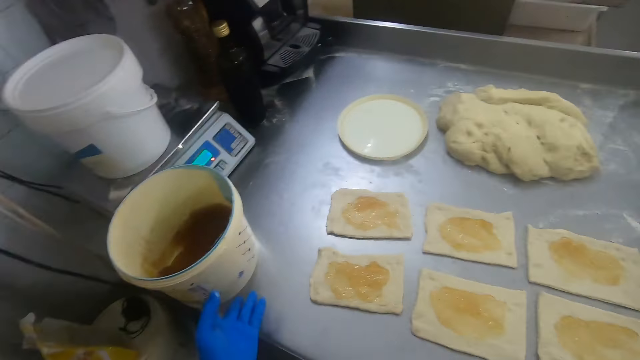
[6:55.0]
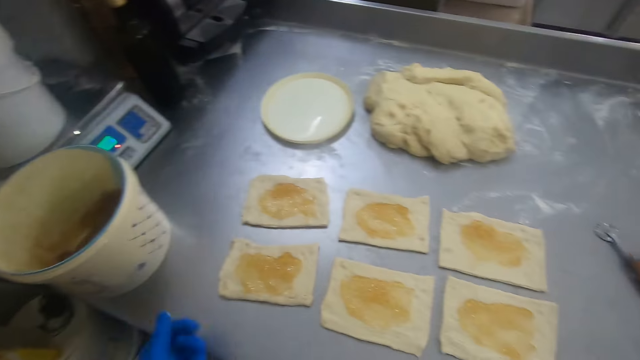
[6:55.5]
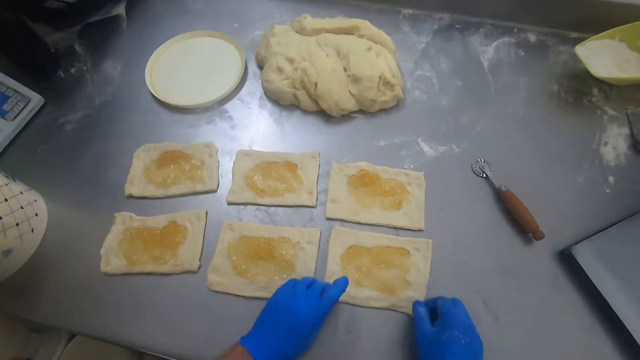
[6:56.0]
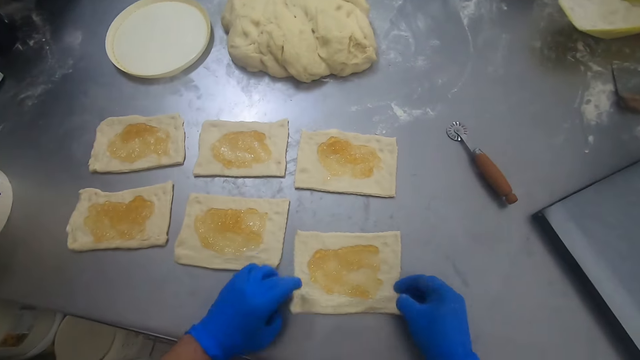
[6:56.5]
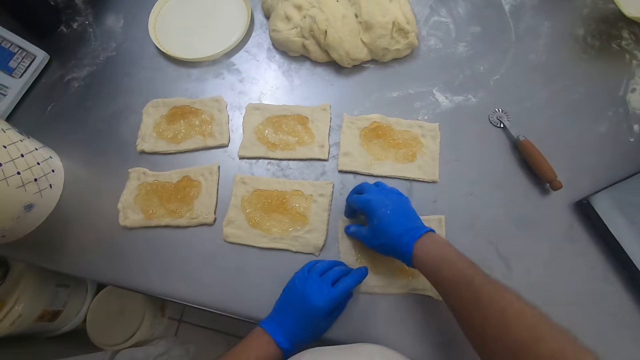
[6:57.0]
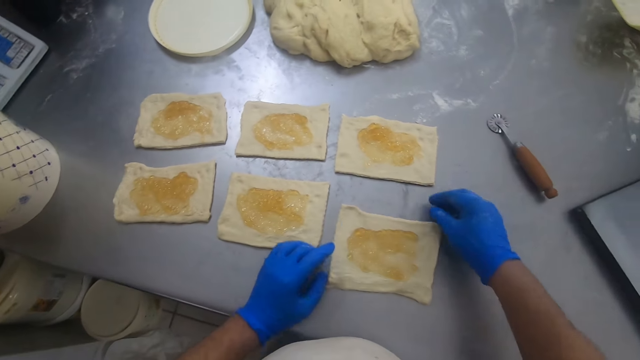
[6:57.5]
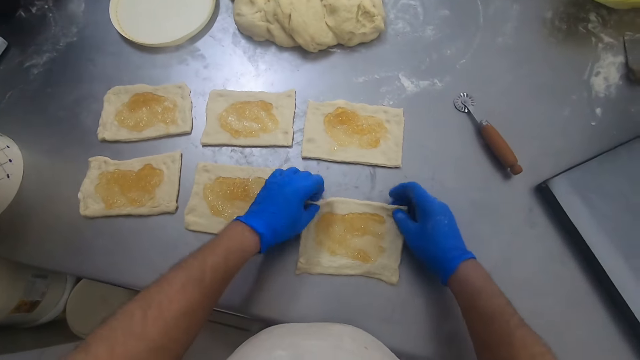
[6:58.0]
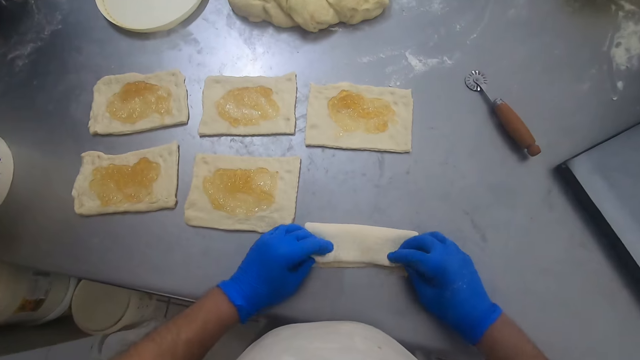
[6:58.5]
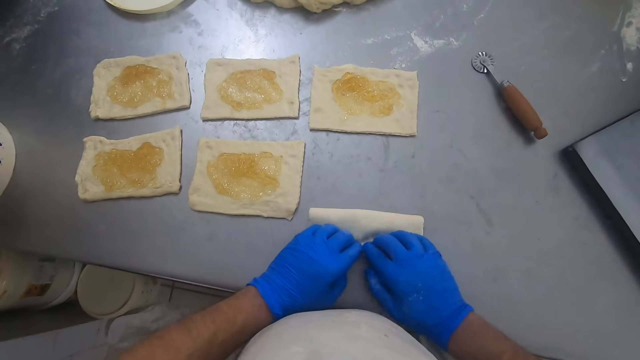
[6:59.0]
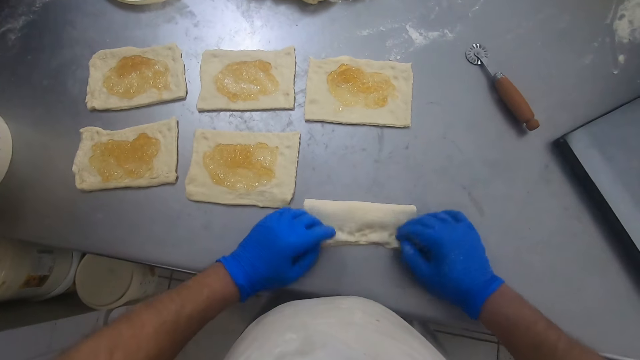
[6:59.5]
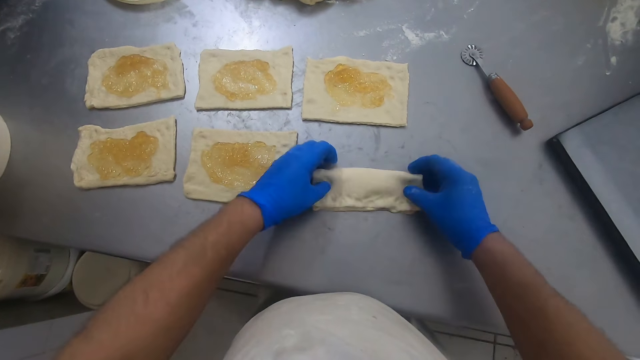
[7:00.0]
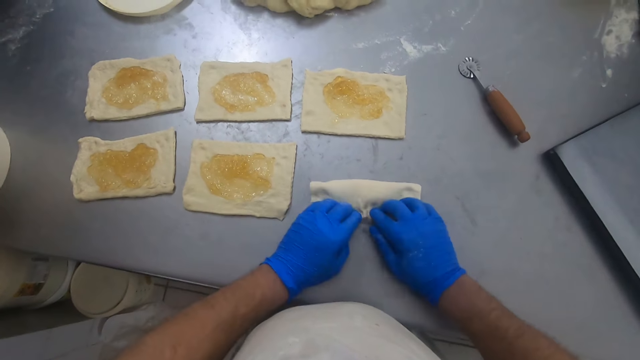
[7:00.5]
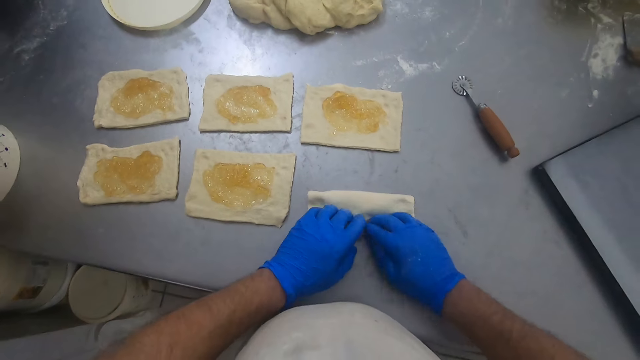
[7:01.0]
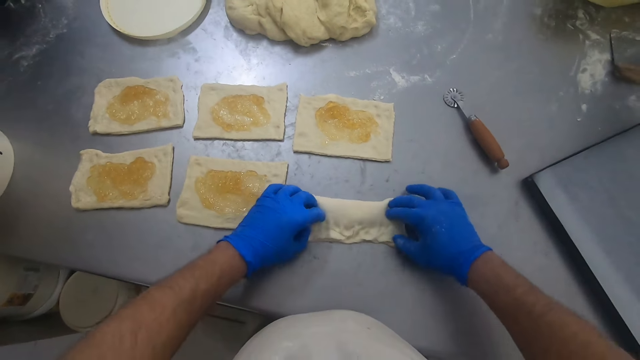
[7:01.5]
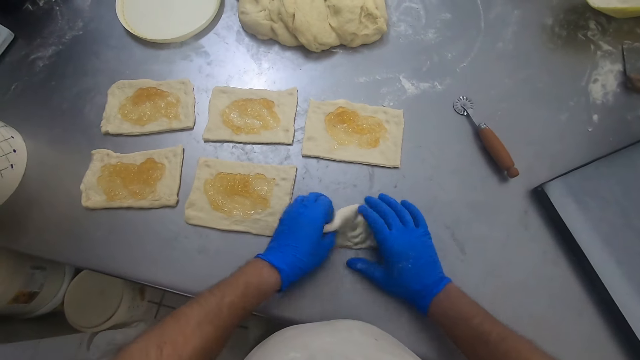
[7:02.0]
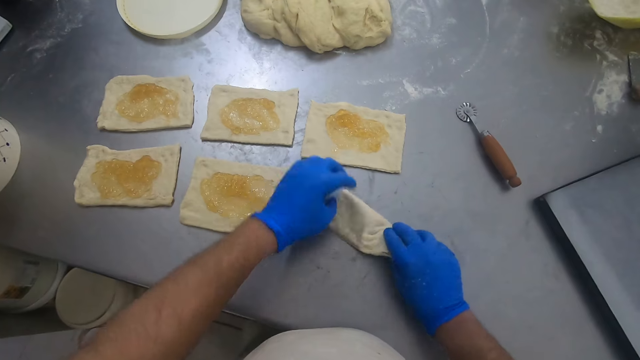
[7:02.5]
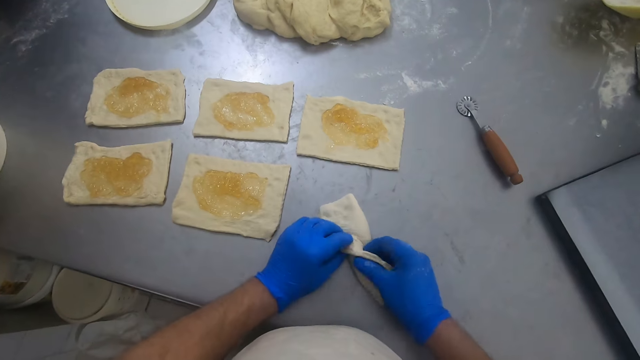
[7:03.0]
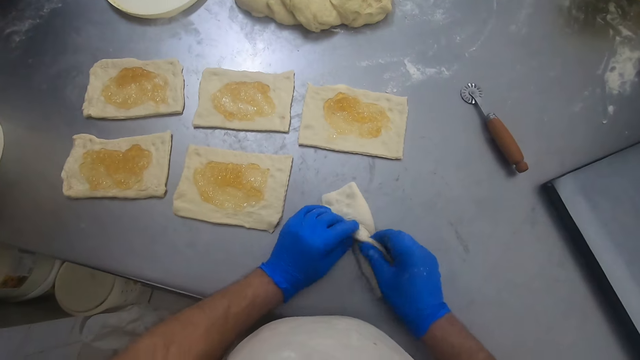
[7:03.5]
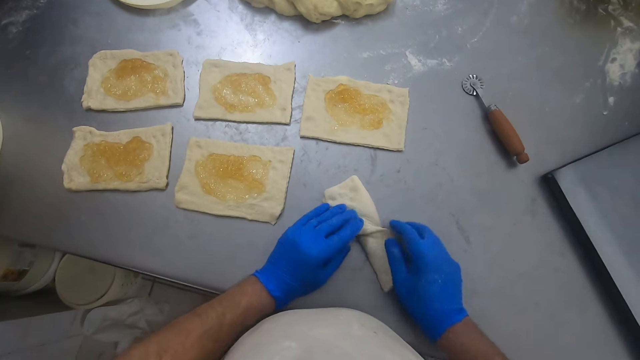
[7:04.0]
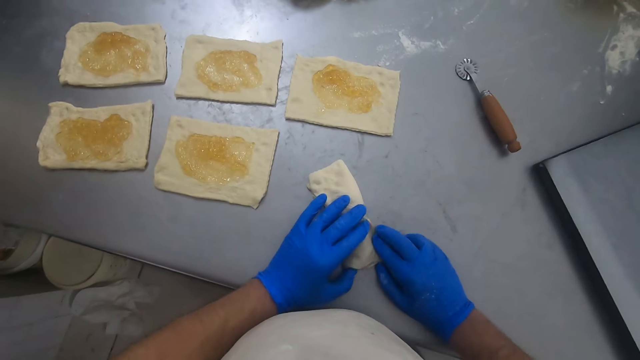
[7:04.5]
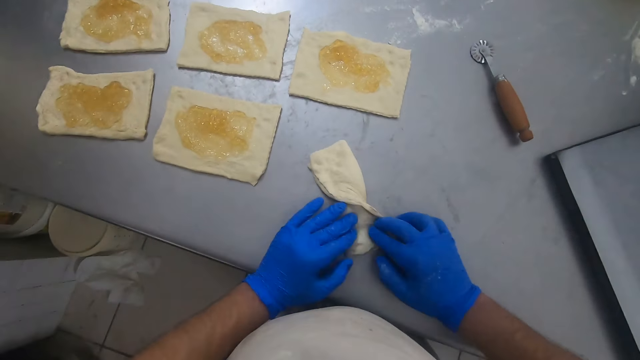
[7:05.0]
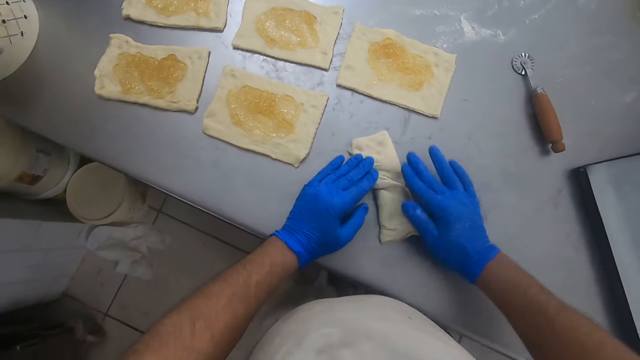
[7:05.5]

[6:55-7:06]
The camera wearer walks toward the bucket. They touch the plastic bucket on the baking table and push the bucket. They adjust one of the rectangular doughs on the baking table. They pick the dough, put the dough on the table and spread the dough. They fold the rectangular dough into an X shape on the baking table. They mold the dough.

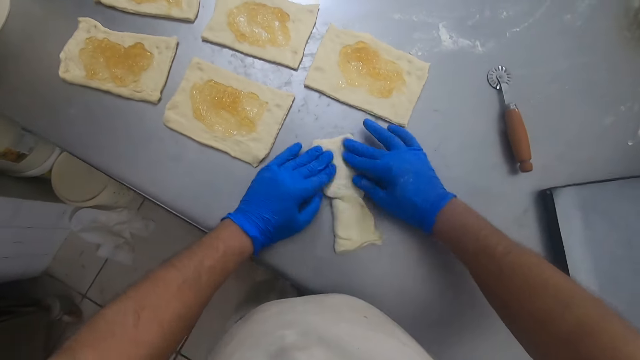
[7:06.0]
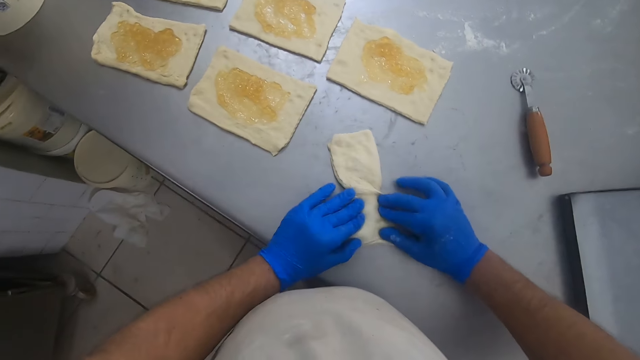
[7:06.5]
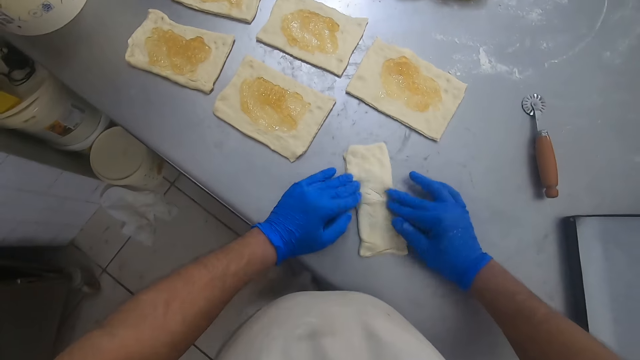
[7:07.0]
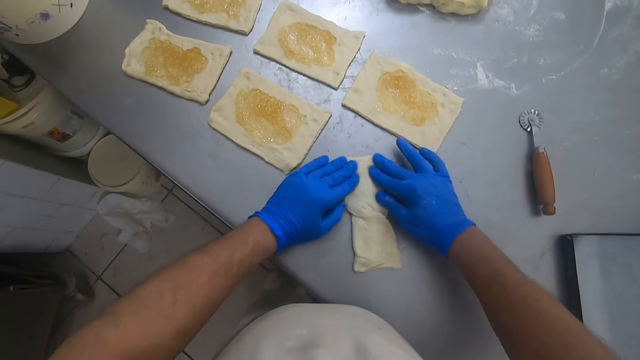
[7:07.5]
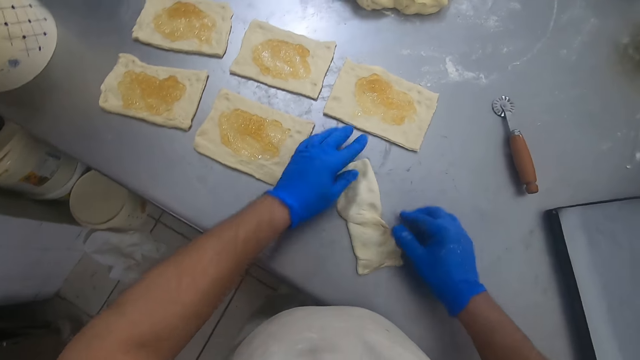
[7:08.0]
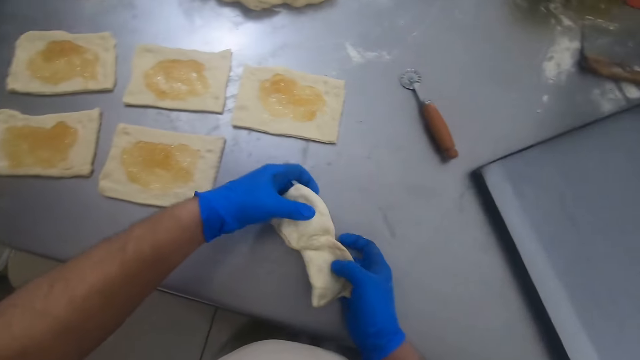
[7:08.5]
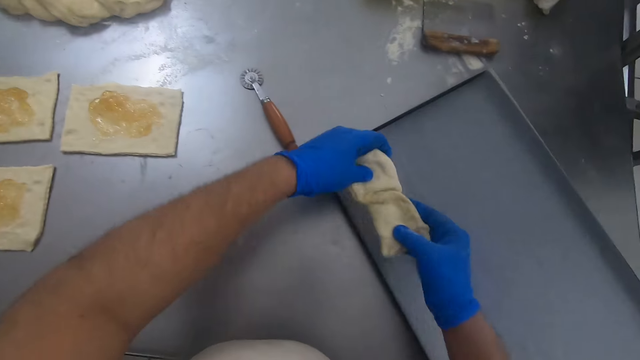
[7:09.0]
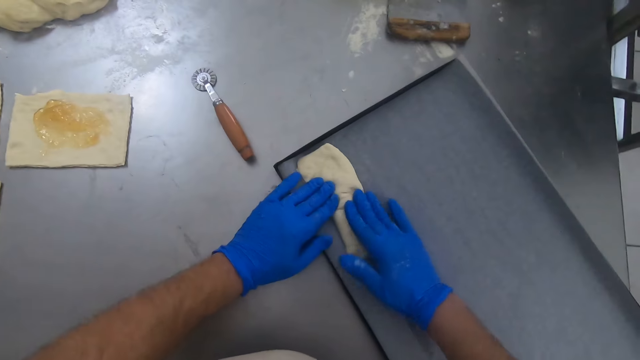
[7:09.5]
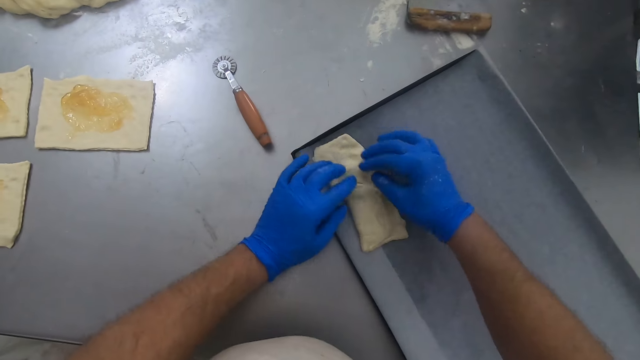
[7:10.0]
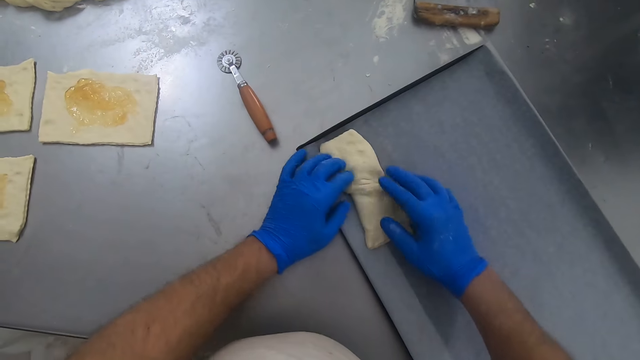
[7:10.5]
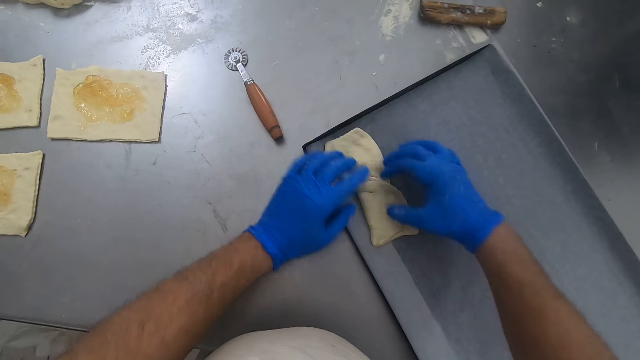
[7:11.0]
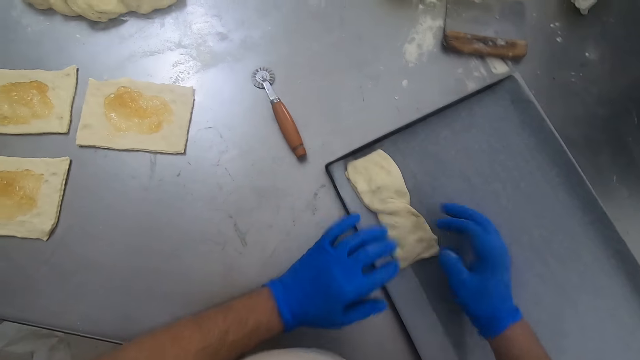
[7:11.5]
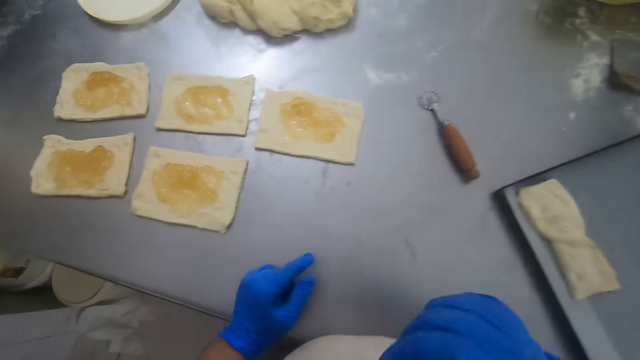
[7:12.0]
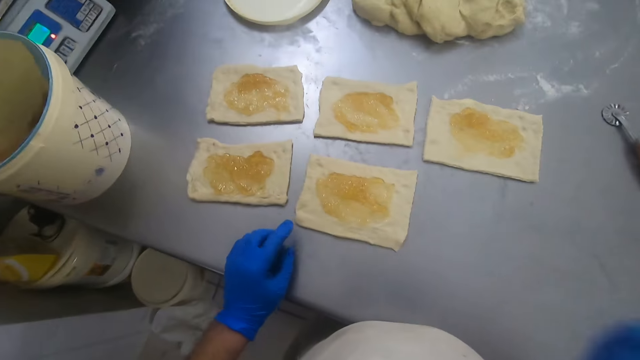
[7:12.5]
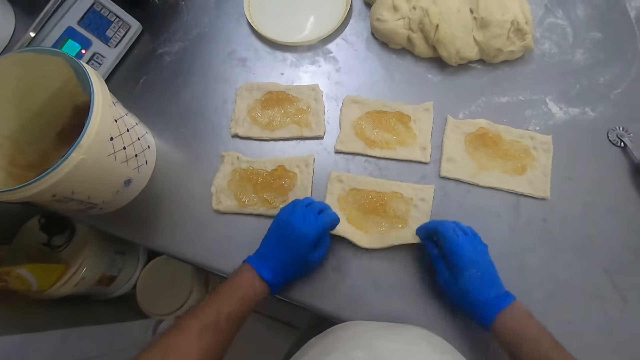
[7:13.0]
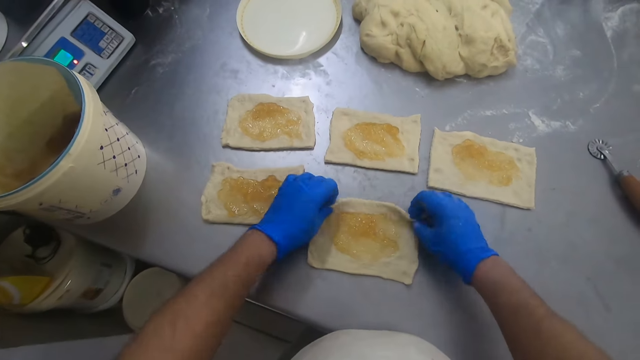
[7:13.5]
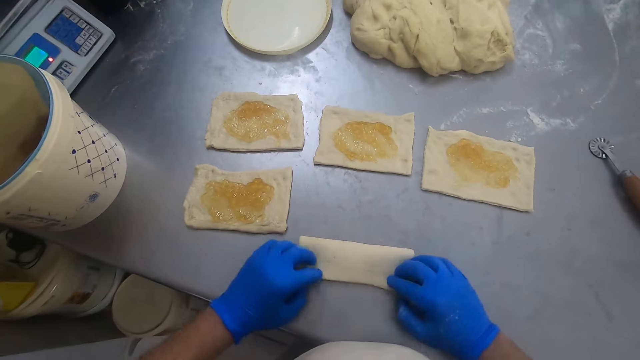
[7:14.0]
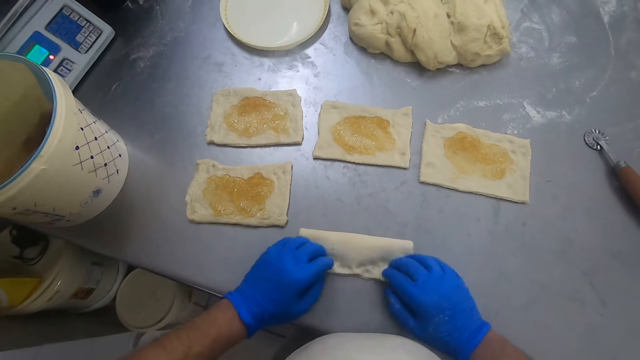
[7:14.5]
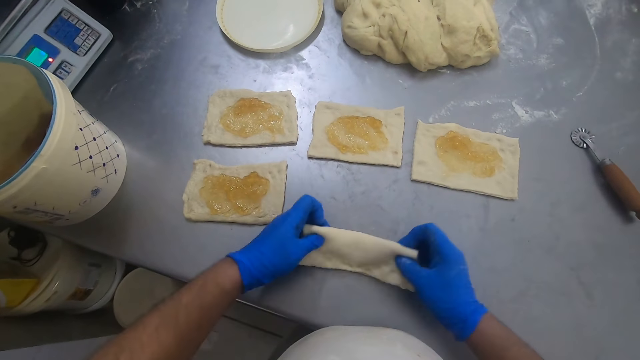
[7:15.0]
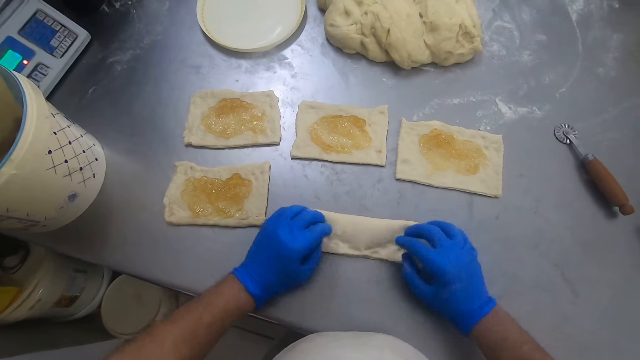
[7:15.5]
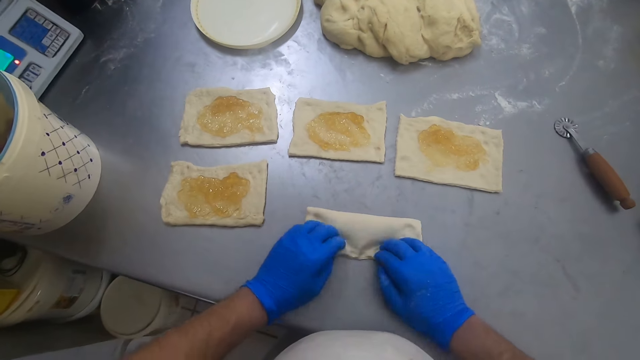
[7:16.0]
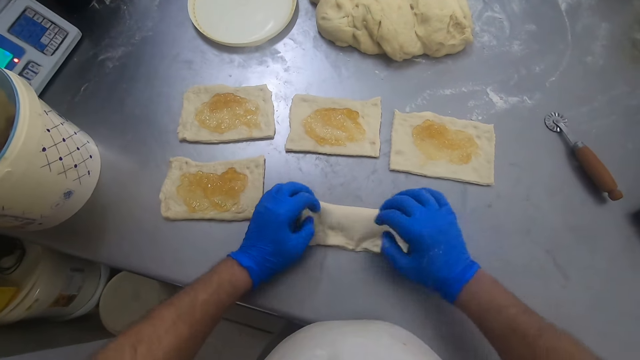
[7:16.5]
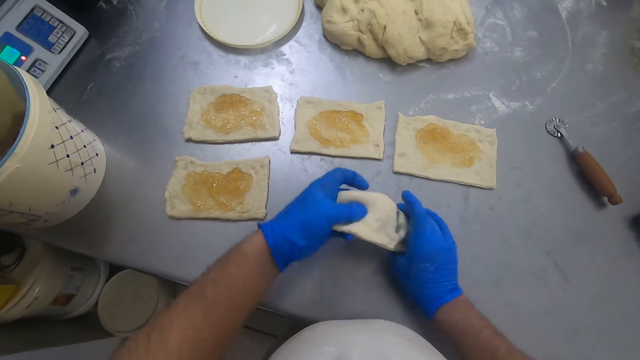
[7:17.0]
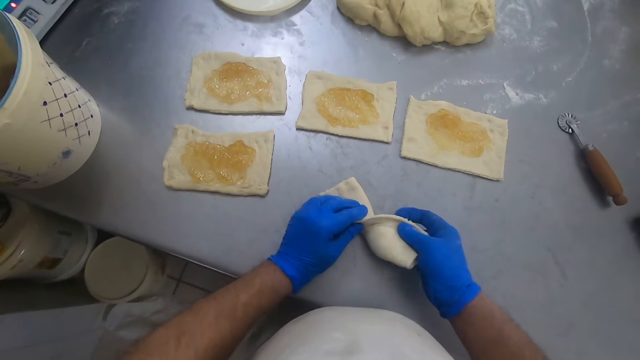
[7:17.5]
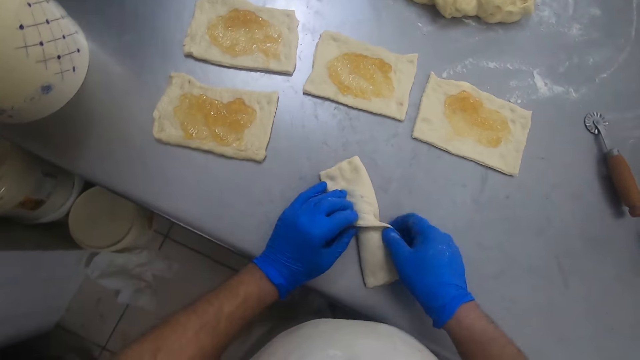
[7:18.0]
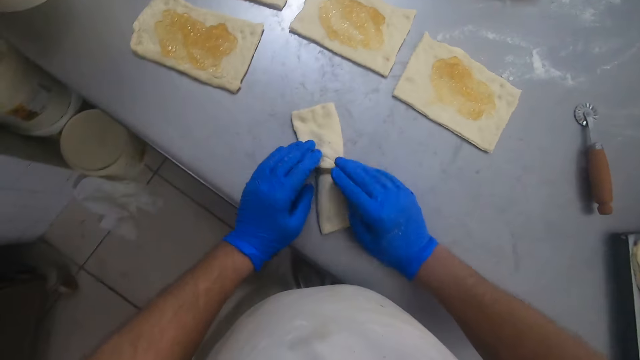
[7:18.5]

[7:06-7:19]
The camera wearer picks the dough from the baking table. They set the dough in a sheet pan on the baking table. They spread the dough. They move one of the rectangular doughs on the baking table. They fold the rectangular dough into an X shape on the baking table. They mold the dough.
